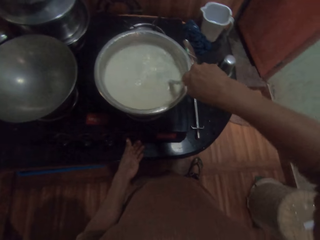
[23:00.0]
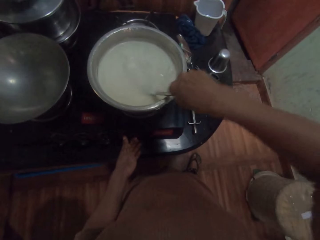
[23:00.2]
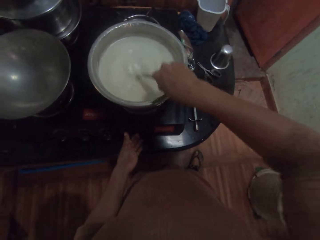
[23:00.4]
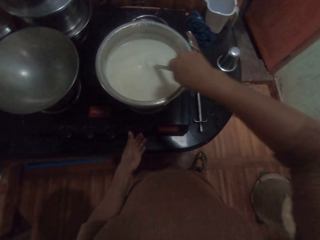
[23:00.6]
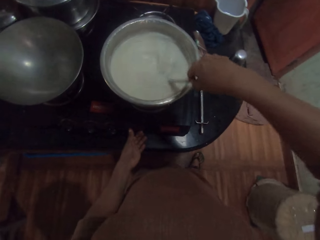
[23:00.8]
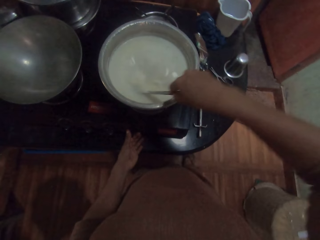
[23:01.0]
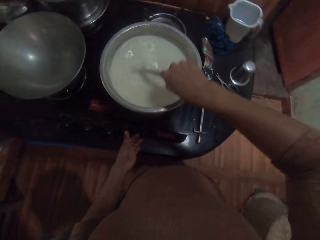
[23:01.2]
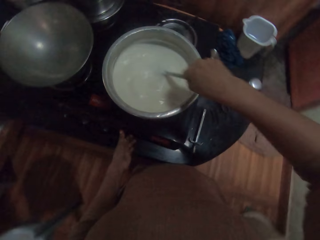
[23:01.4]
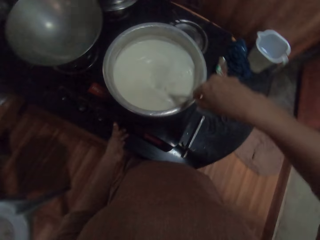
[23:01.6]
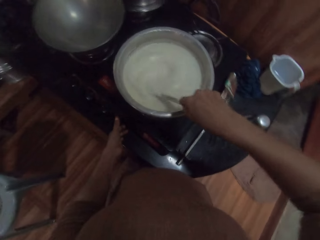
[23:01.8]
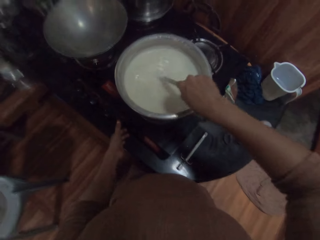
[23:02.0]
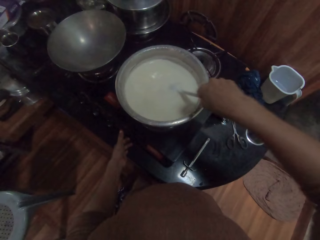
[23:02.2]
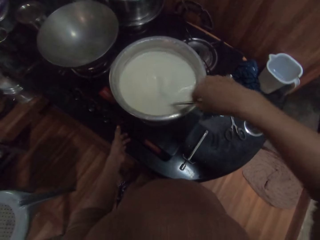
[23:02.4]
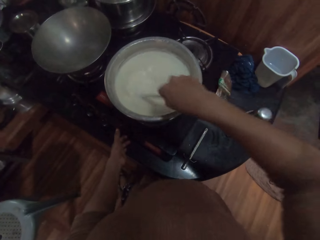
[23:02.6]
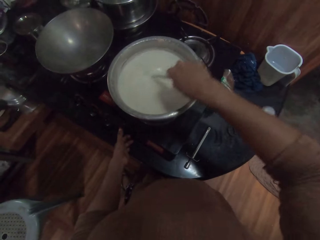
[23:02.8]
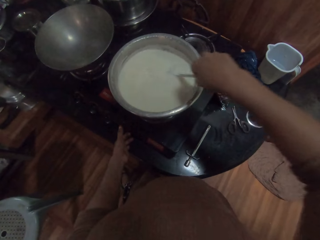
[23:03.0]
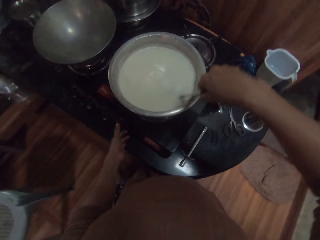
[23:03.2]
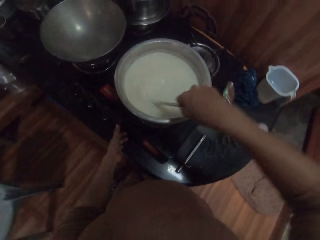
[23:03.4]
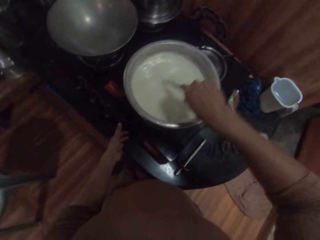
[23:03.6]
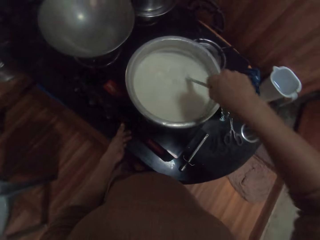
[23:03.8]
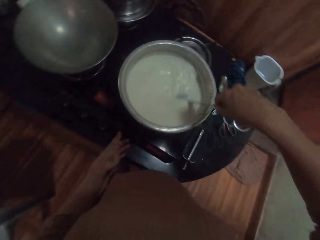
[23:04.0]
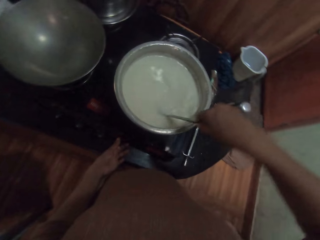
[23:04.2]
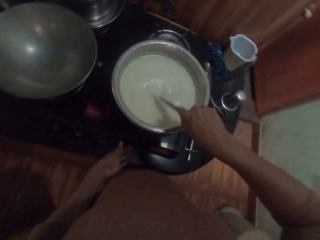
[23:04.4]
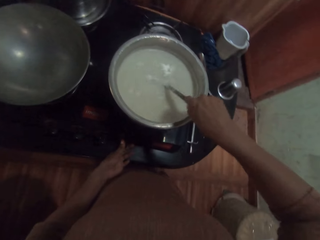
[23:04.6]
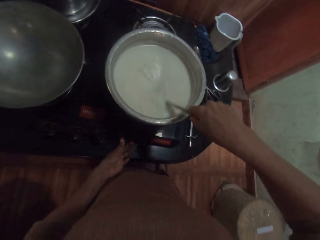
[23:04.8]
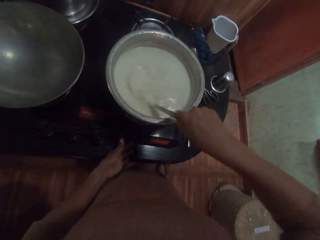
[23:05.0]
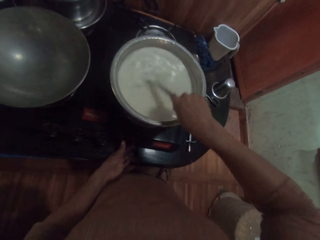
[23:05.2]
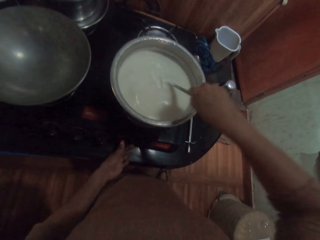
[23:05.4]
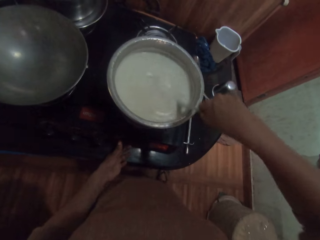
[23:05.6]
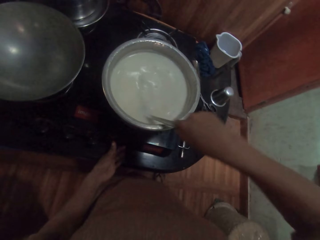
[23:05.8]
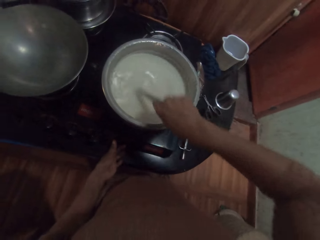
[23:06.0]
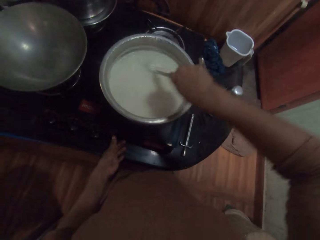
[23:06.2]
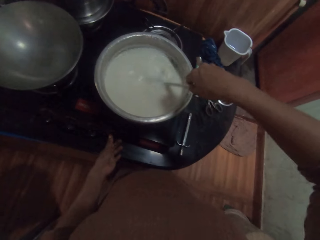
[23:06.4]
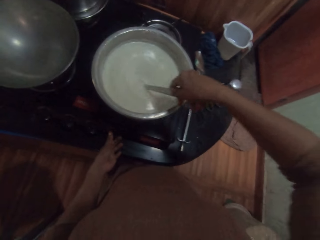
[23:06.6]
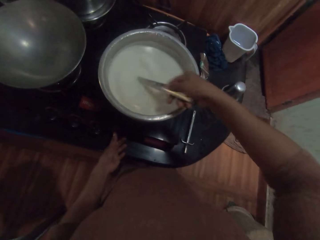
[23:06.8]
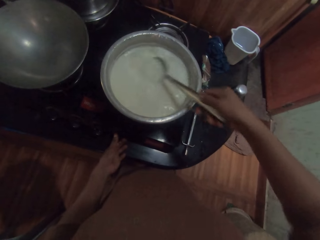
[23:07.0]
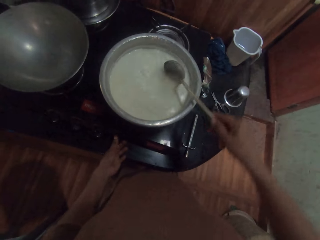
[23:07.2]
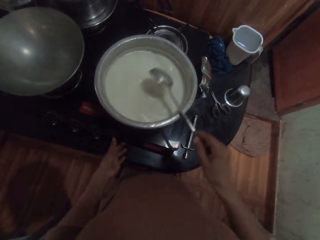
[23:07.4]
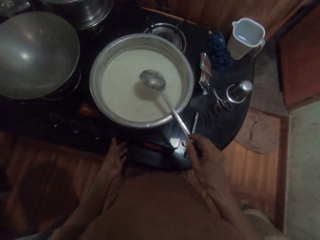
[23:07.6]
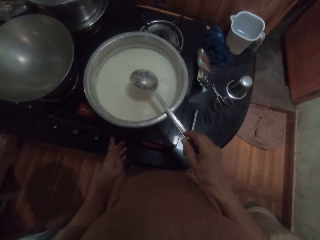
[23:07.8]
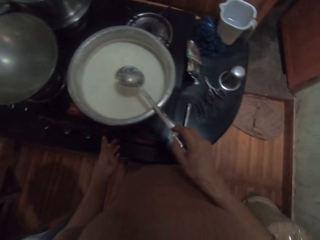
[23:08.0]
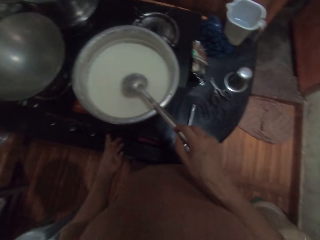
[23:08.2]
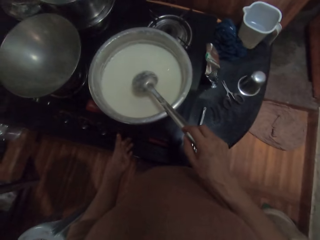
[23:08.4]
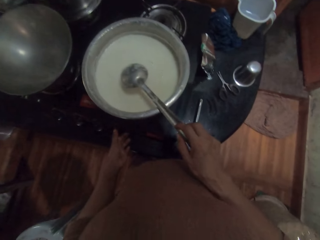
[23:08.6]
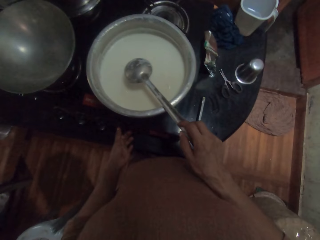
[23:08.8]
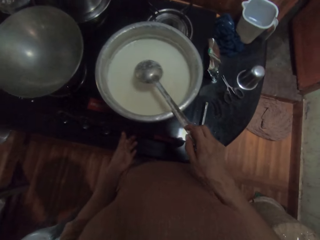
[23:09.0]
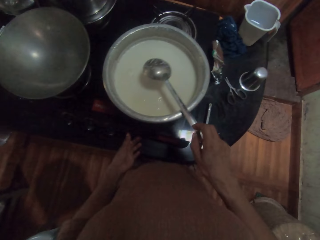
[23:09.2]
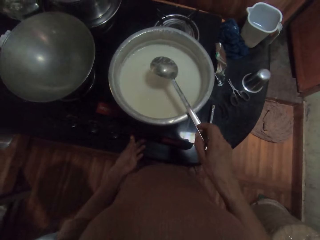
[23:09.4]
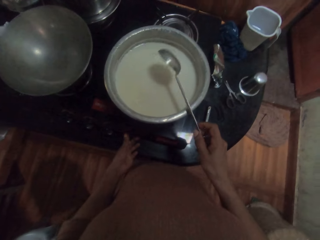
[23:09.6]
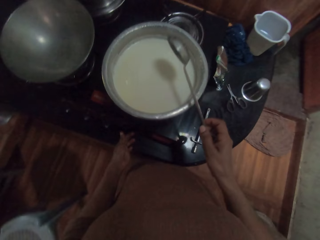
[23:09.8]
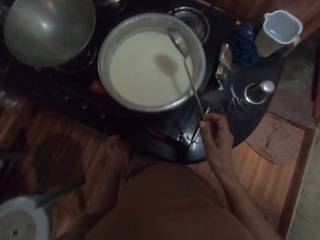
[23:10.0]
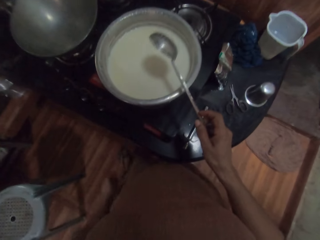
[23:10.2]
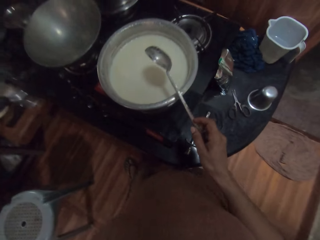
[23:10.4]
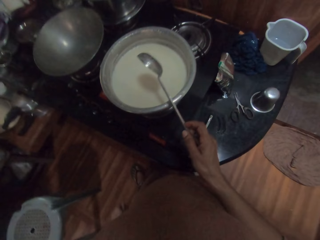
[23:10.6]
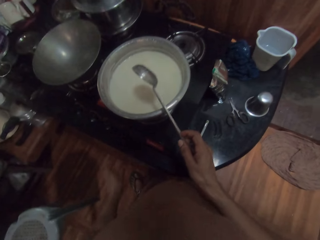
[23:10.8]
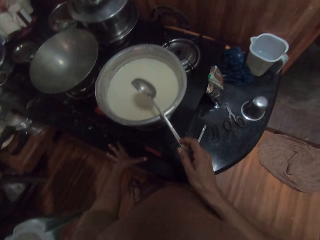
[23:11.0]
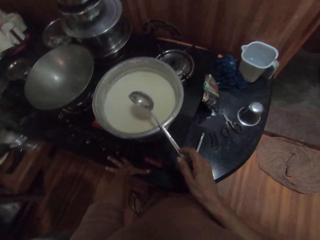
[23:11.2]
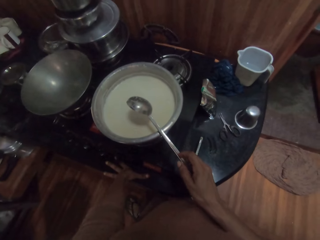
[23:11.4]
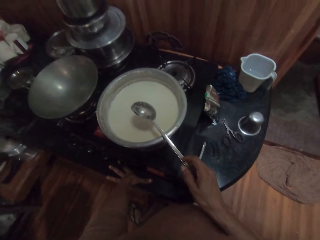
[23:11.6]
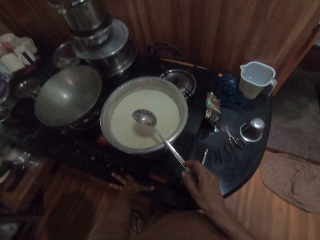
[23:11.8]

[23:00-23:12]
The camera wearer looks at the milk.

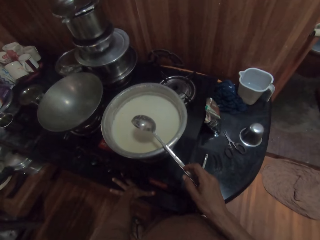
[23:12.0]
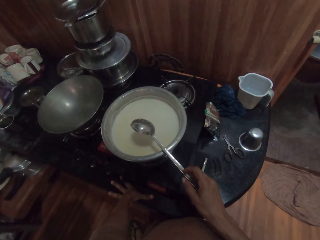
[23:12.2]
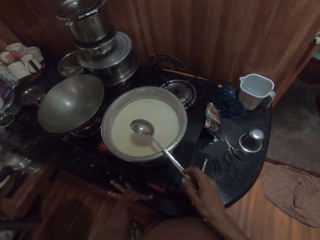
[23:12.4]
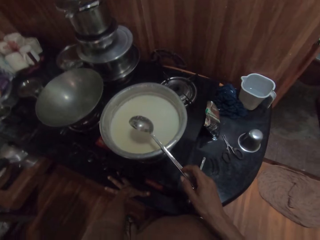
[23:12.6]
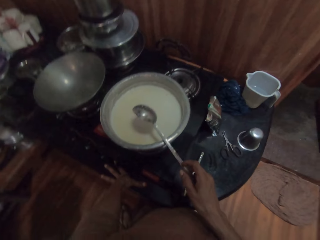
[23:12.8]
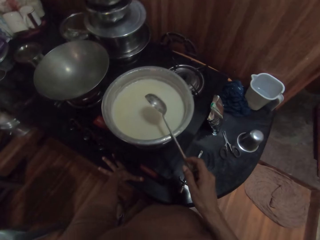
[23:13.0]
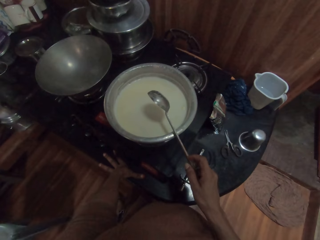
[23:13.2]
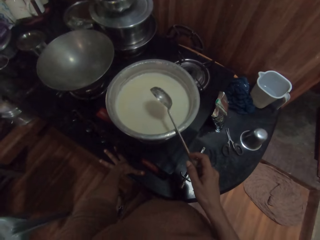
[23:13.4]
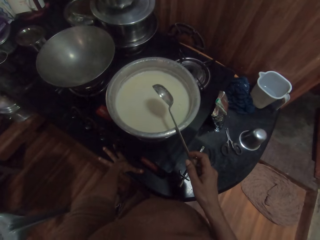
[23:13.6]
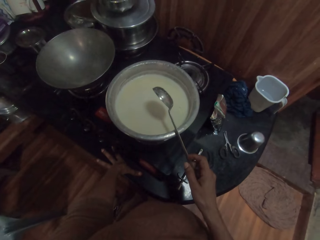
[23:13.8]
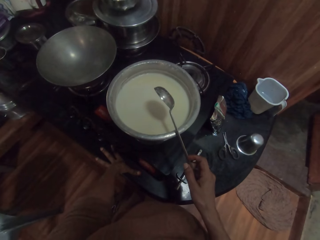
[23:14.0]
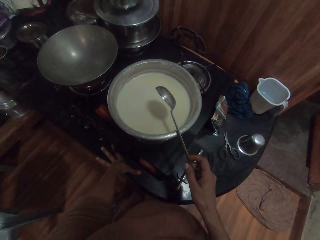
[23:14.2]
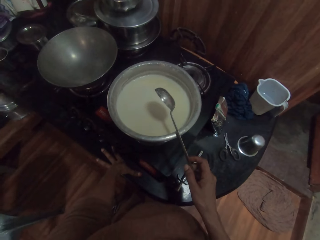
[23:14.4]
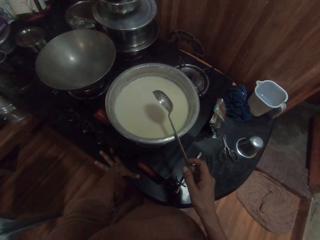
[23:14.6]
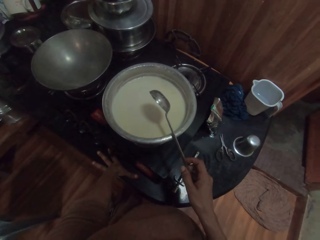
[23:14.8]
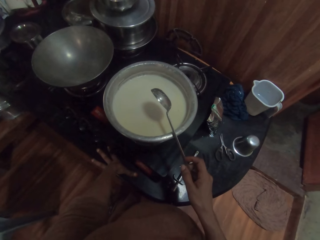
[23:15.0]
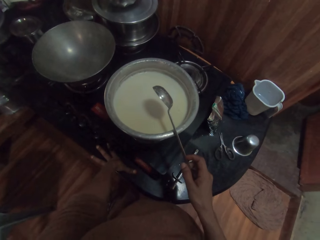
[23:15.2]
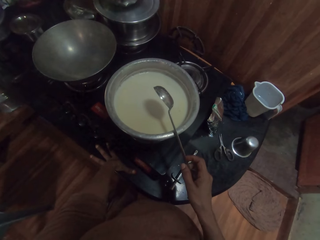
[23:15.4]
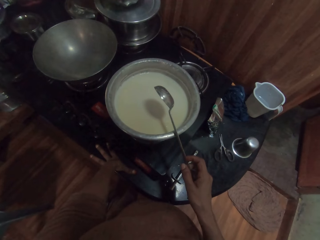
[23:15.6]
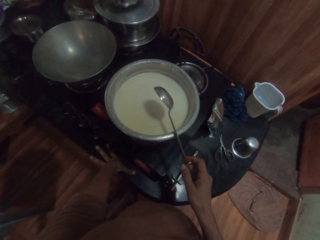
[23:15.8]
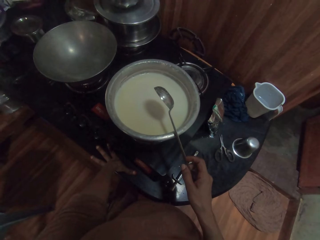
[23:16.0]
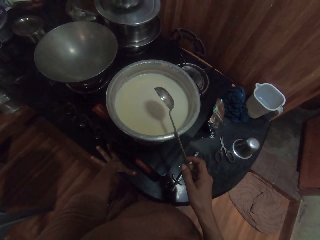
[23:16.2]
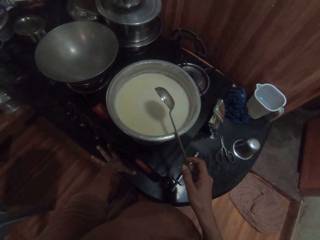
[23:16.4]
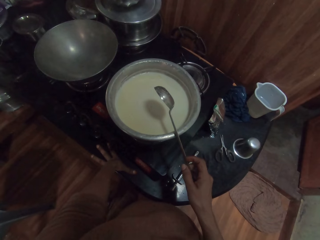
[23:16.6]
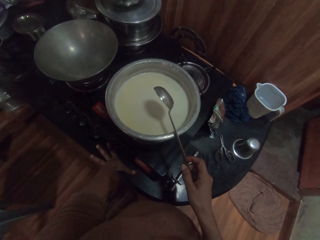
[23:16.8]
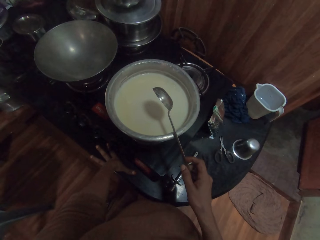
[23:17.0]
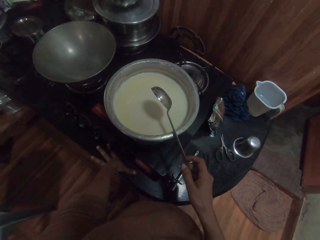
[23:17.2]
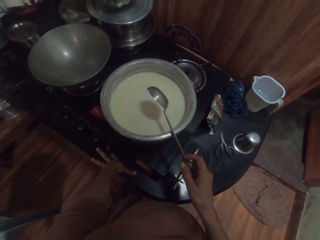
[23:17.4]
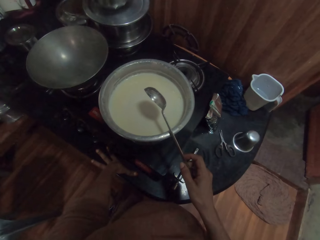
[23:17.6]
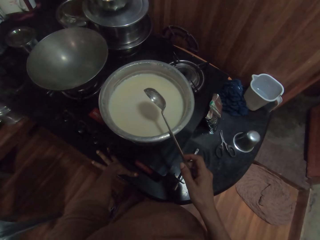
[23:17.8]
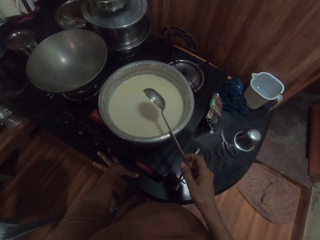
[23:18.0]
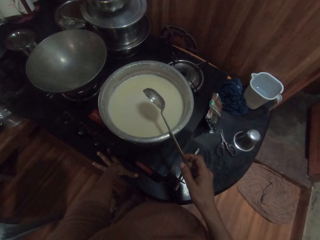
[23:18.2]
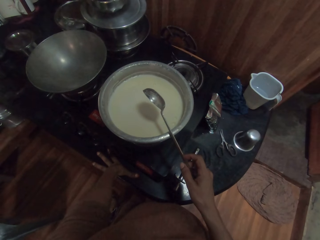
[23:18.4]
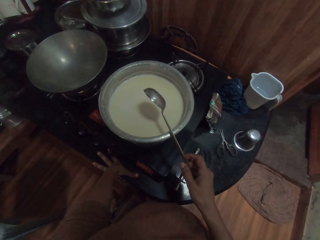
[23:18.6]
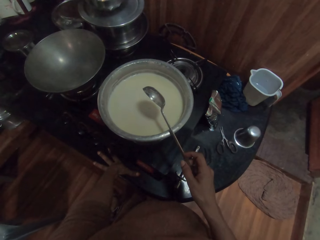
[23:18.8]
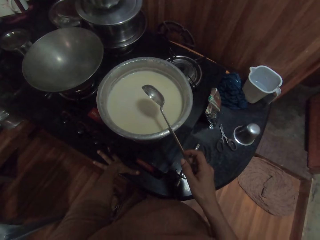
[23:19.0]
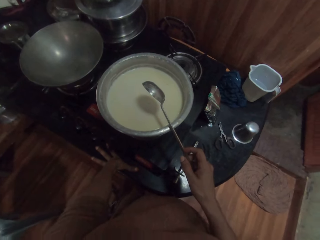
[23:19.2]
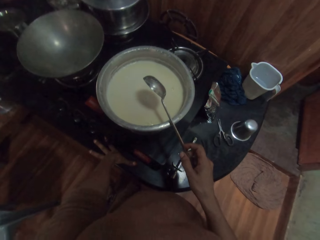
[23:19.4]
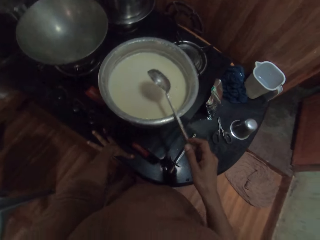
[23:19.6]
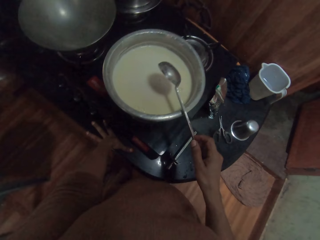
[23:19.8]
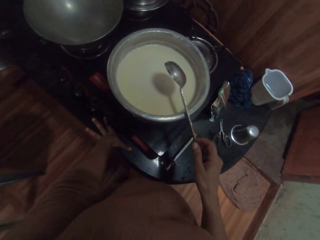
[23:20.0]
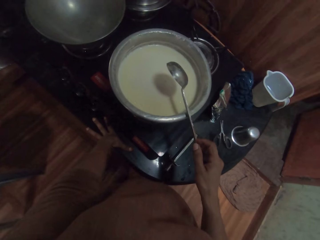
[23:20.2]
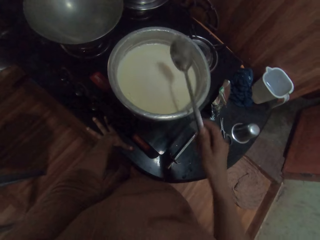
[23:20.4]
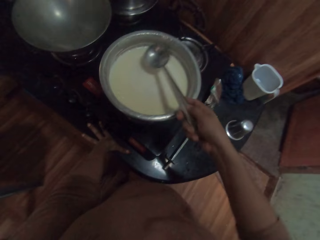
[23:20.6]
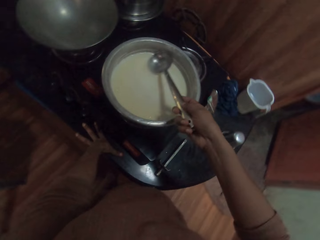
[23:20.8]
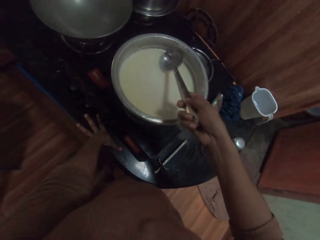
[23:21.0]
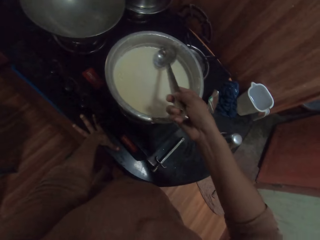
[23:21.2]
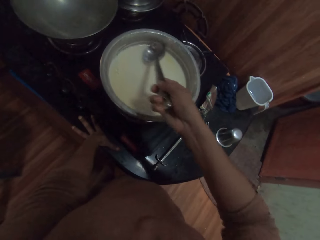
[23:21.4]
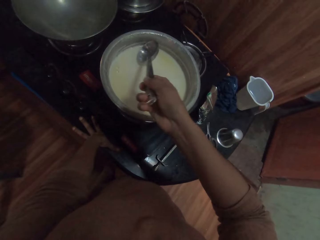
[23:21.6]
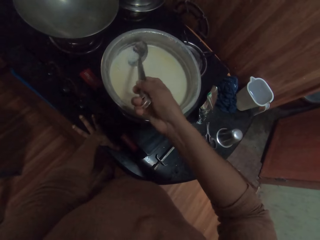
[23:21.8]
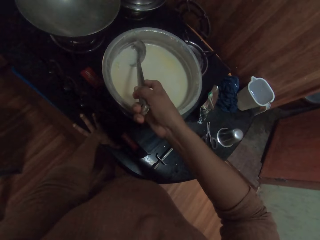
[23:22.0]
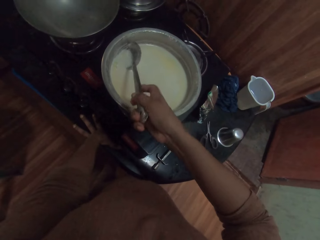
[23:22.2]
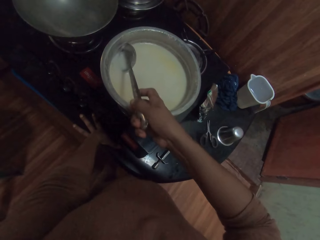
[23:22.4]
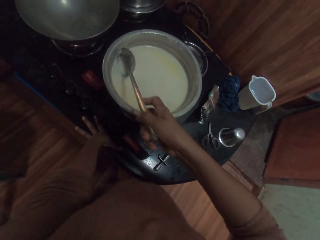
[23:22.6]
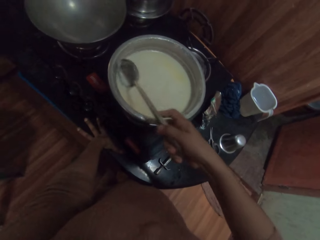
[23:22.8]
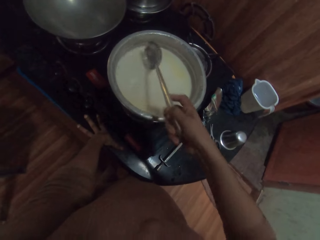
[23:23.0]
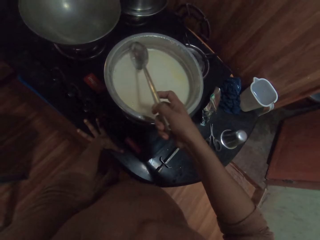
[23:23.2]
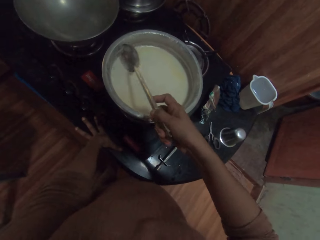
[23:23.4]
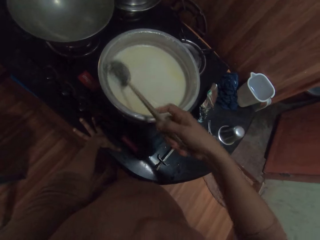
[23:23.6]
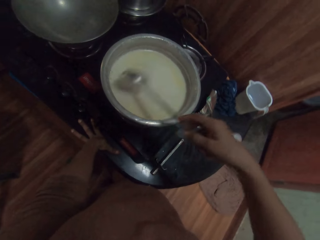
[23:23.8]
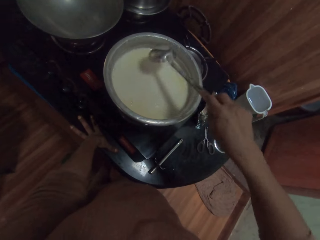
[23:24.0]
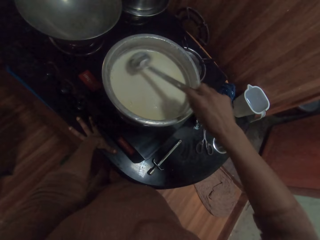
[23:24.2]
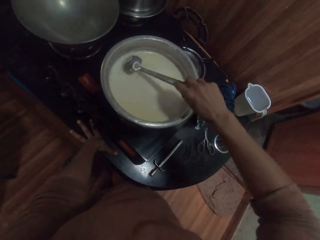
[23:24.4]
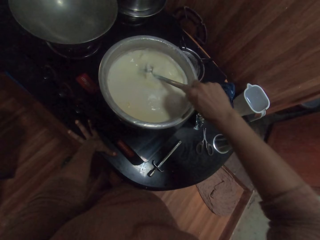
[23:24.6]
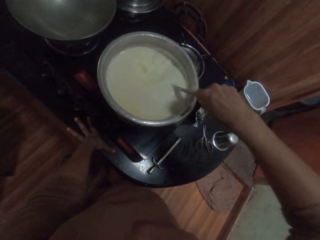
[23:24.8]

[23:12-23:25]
The camera wearer stirs oat milk in the pot with the serving spoon in her right hand.
